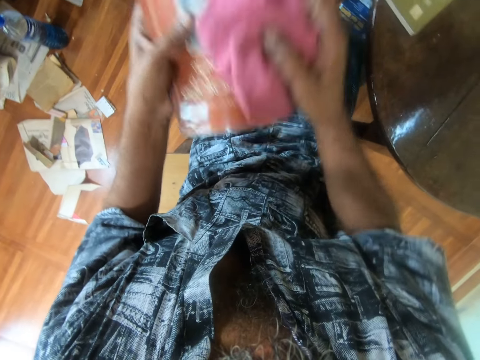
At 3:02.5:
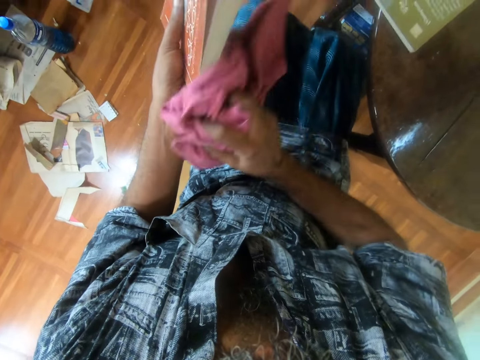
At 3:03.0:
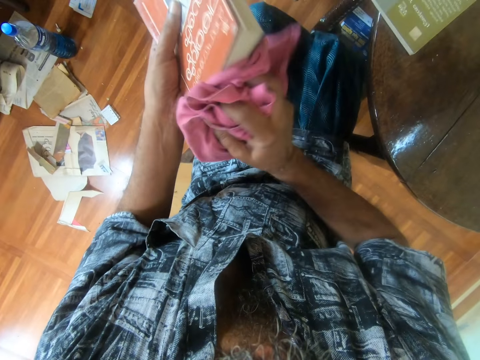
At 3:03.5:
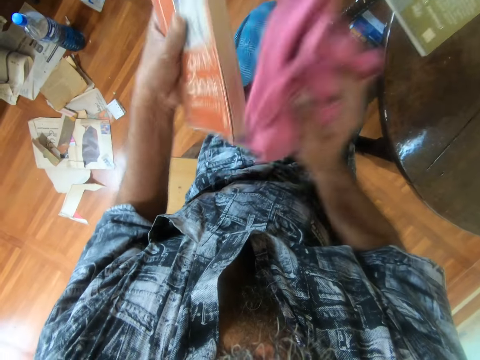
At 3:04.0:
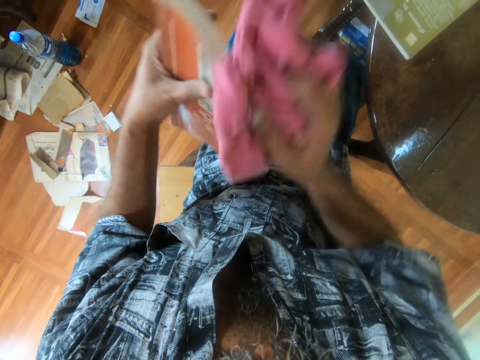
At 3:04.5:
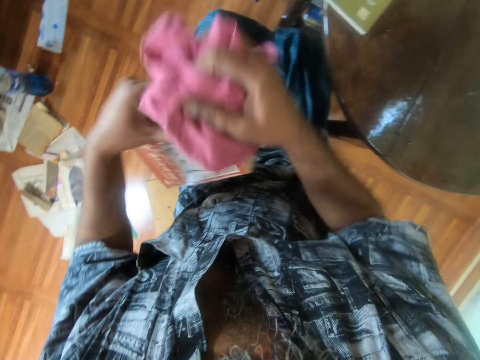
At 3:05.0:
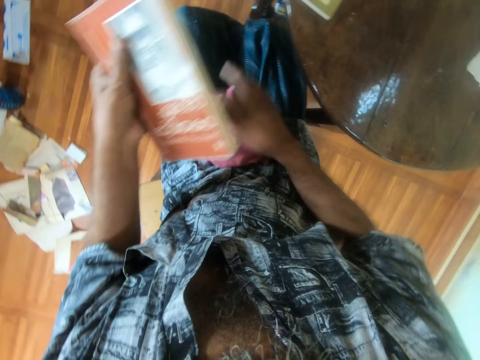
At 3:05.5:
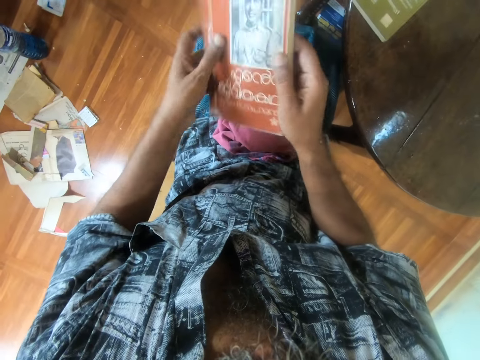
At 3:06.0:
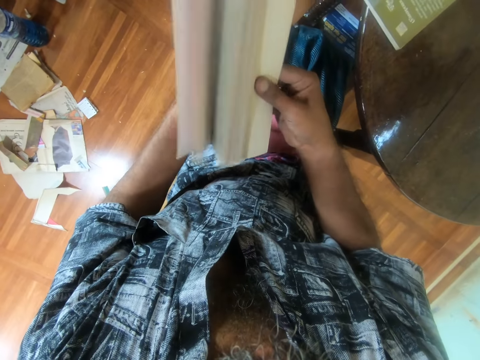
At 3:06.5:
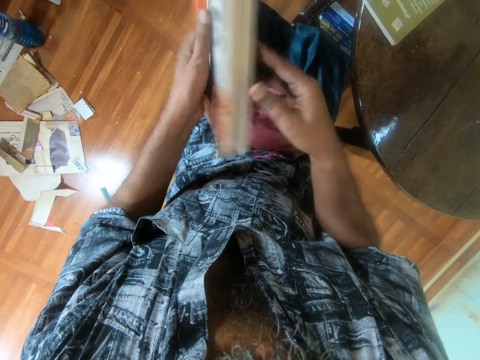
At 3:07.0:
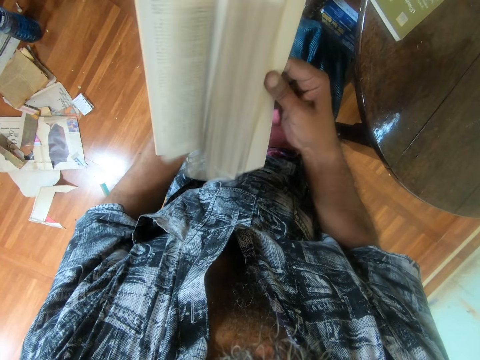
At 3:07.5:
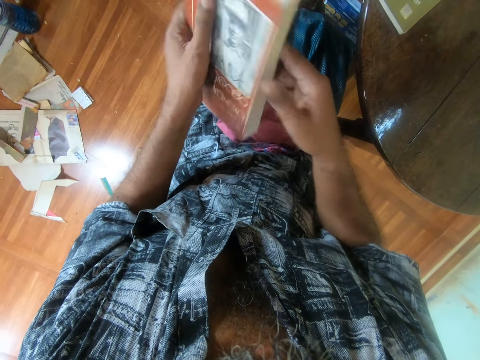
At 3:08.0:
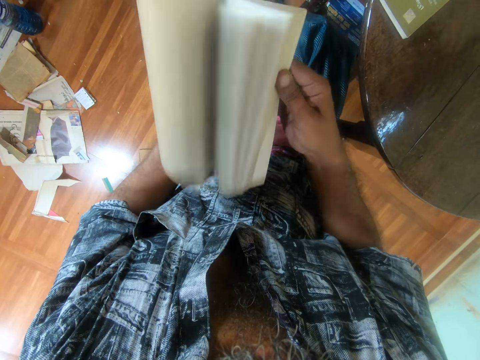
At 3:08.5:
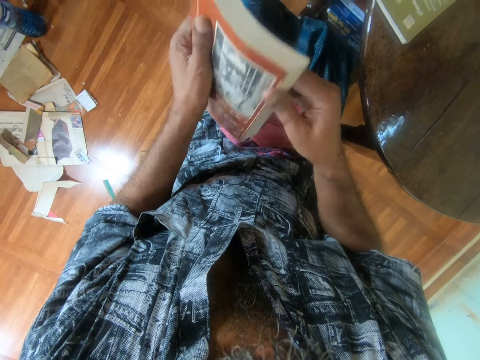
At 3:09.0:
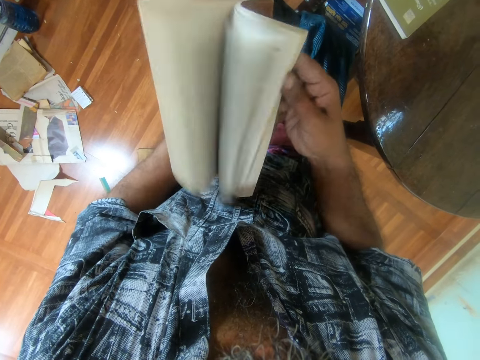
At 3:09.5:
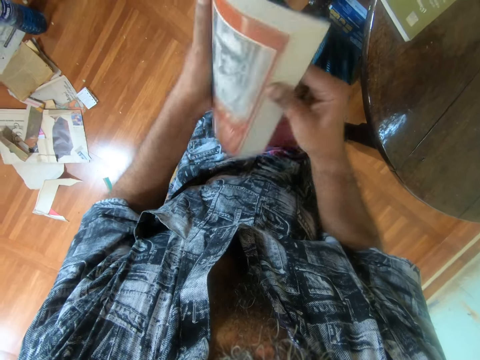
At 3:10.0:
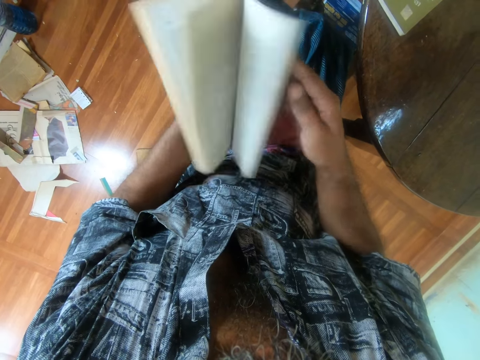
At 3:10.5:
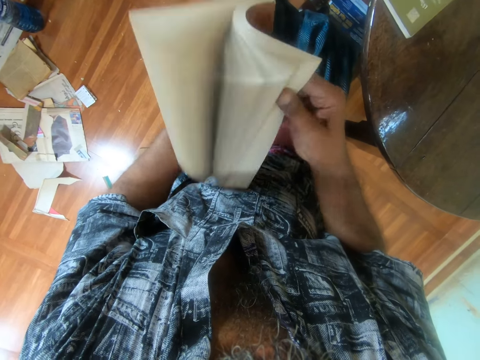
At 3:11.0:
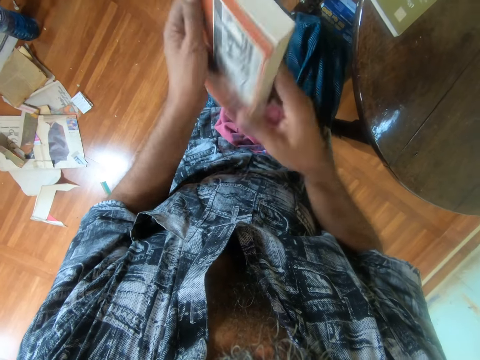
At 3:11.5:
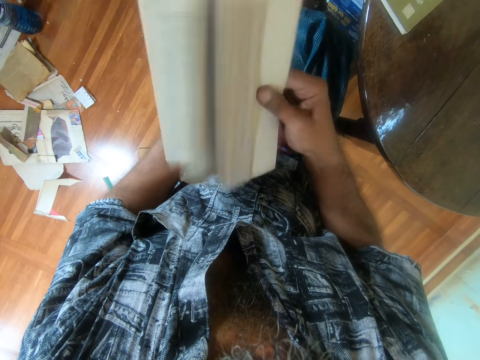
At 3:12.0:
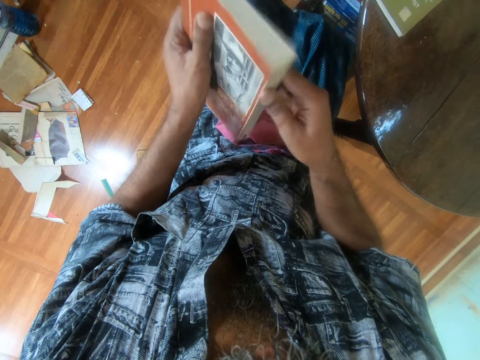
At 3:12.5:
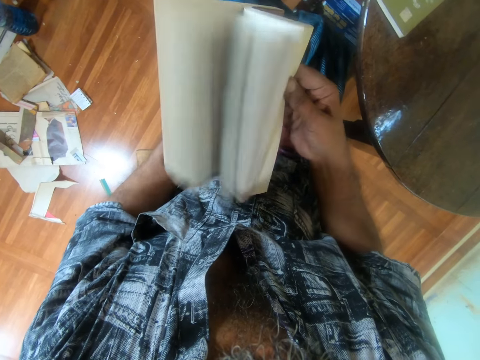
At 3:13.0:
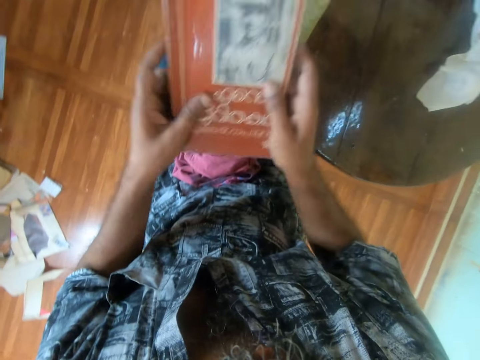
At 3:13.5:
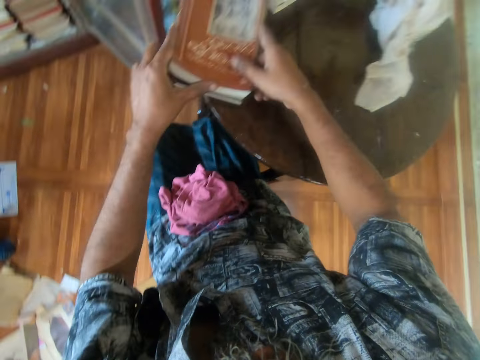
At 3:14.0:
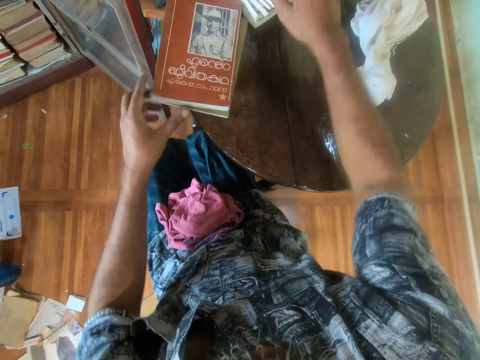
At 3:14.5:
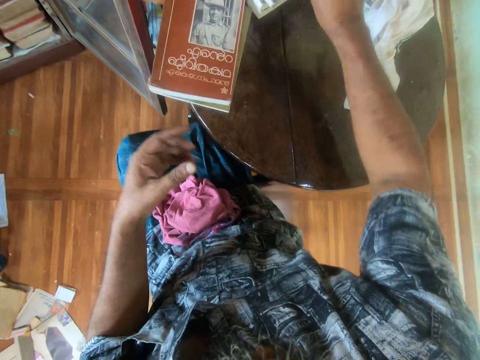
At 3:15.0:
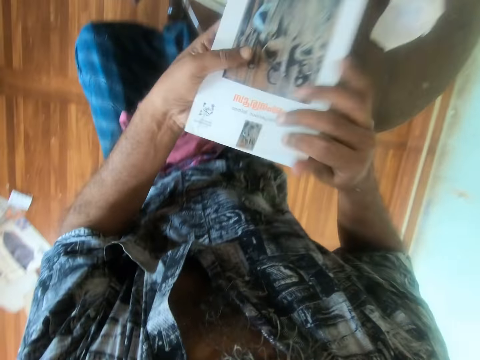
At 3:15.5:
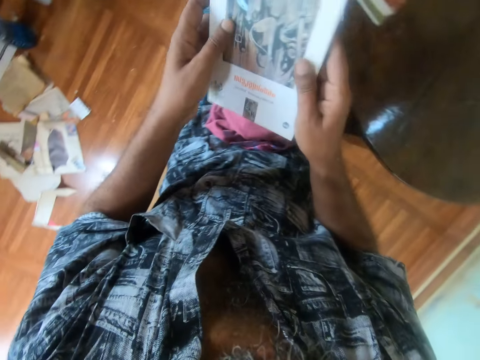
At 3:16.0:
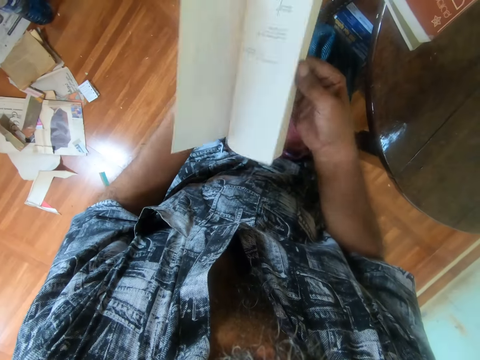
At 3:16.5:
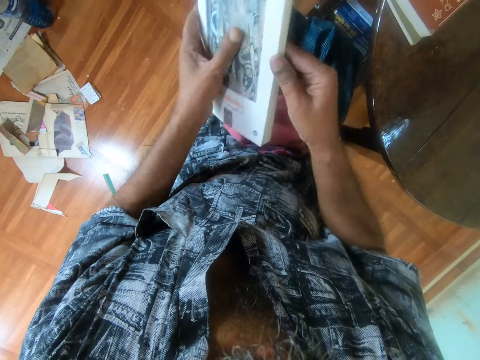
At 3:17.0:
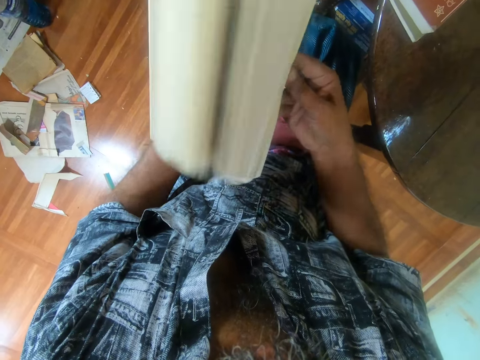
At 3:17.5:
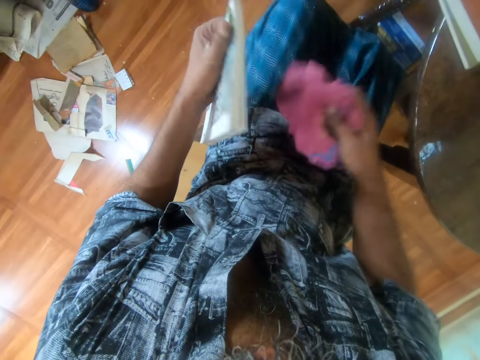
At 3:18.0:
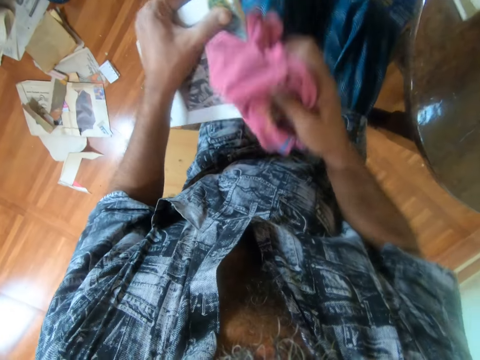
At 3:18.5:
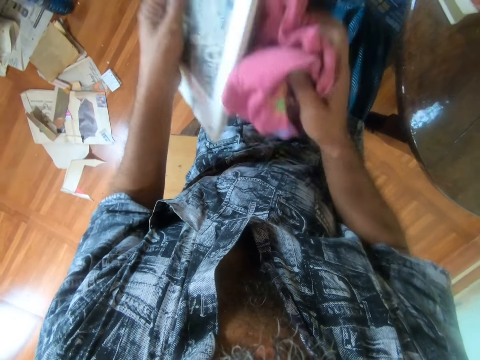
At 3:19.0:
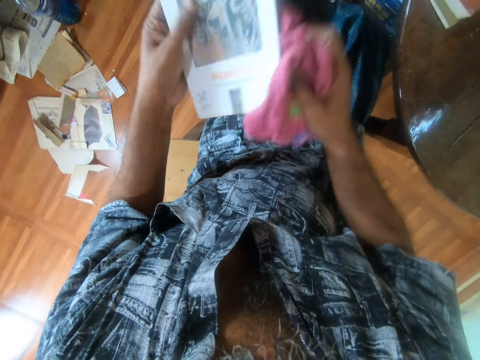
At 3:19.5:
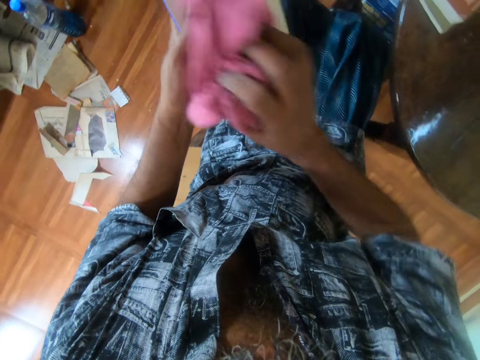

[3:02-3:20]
The camera wearer puts down the wiper on the lap. They peruse through the book. They open the book. They place the book on the book on the table. They pick up a book from the pile. They peruse through the book. They open the book. They pick up the wiper on the lap. They wipe the book.

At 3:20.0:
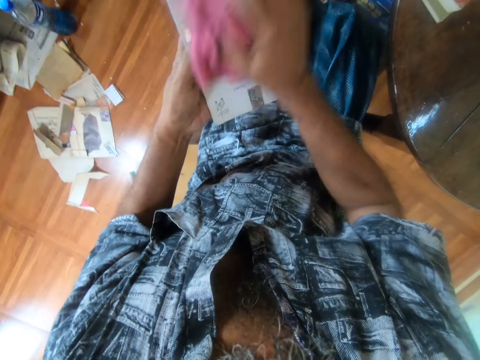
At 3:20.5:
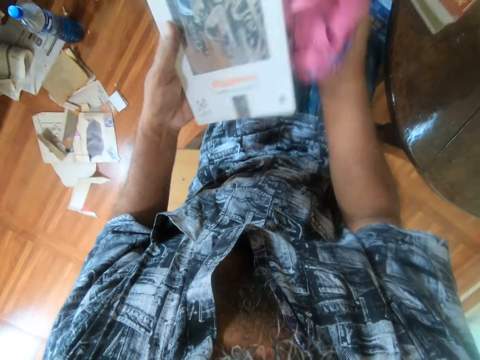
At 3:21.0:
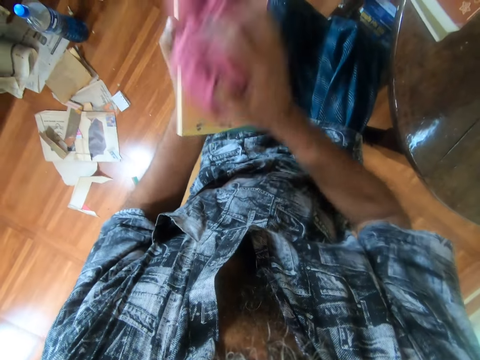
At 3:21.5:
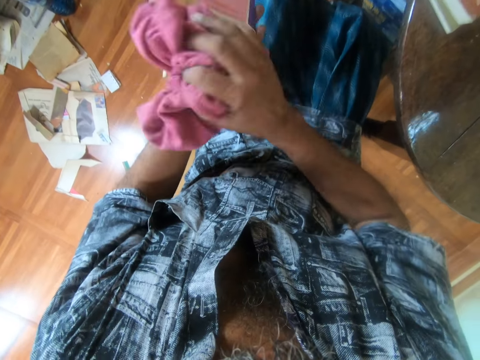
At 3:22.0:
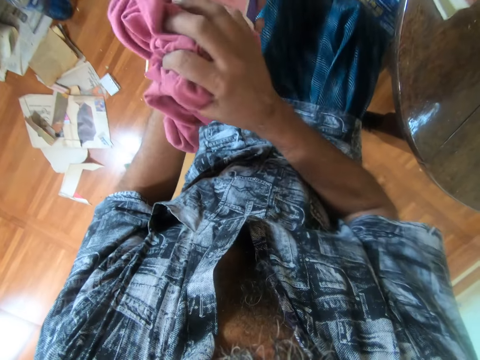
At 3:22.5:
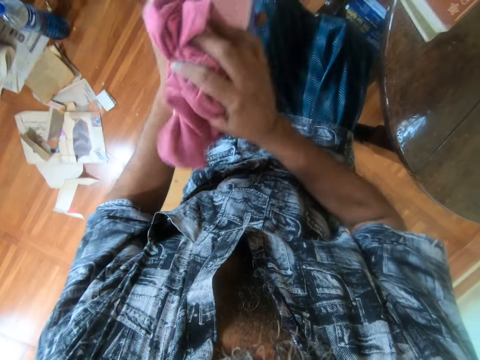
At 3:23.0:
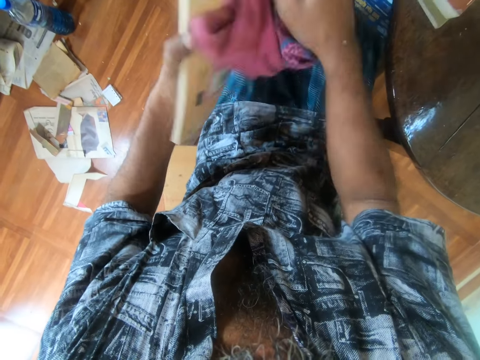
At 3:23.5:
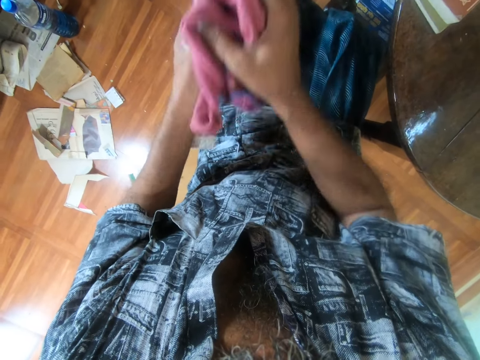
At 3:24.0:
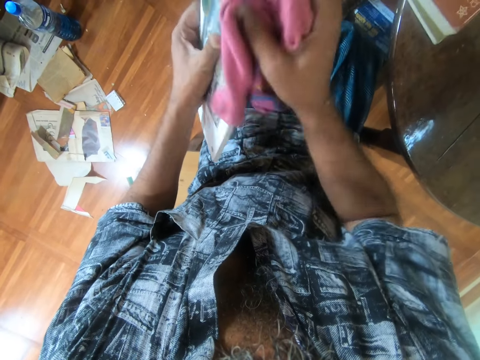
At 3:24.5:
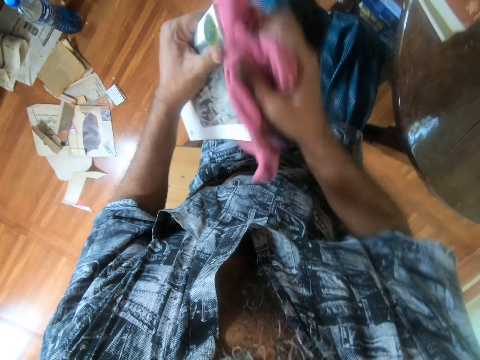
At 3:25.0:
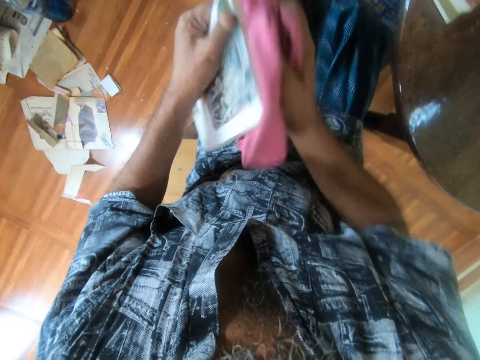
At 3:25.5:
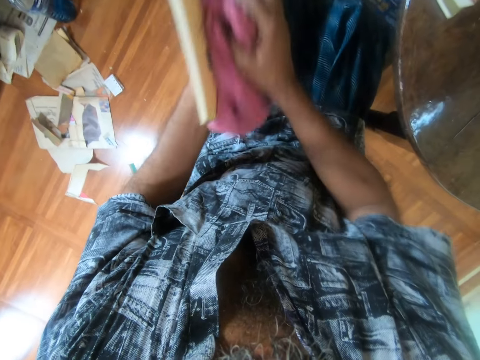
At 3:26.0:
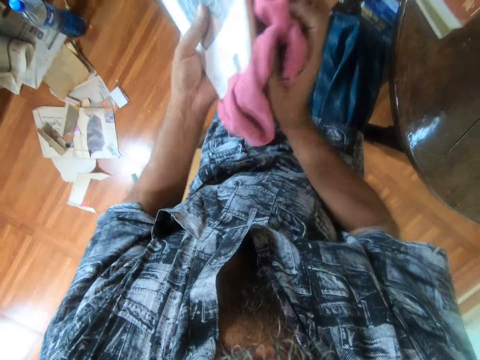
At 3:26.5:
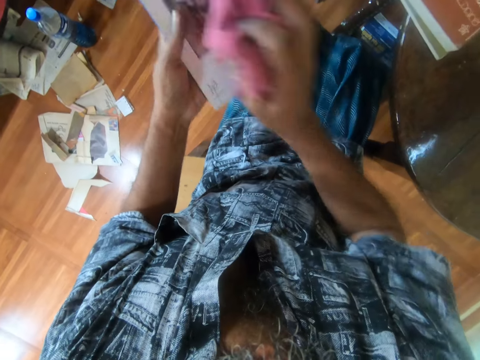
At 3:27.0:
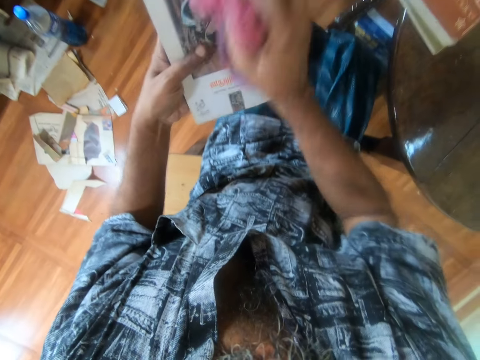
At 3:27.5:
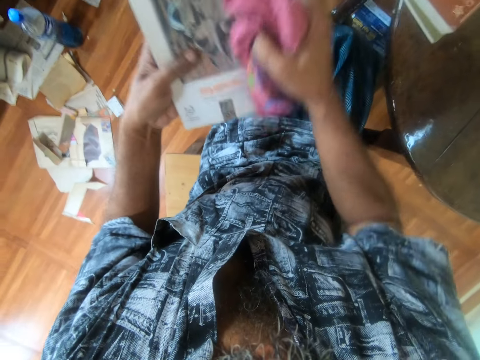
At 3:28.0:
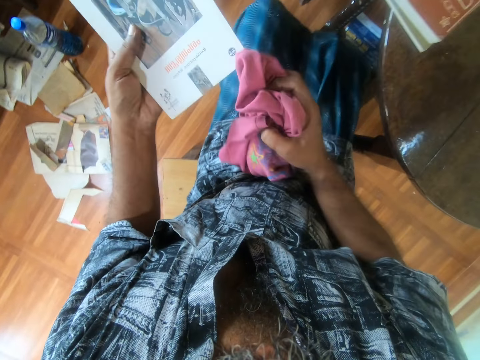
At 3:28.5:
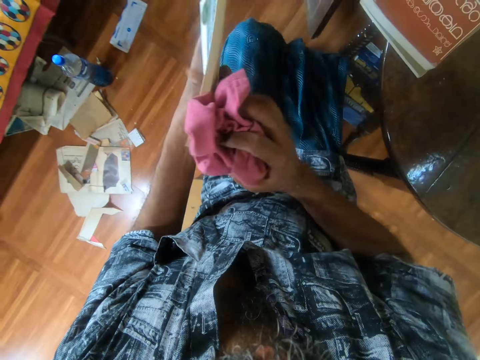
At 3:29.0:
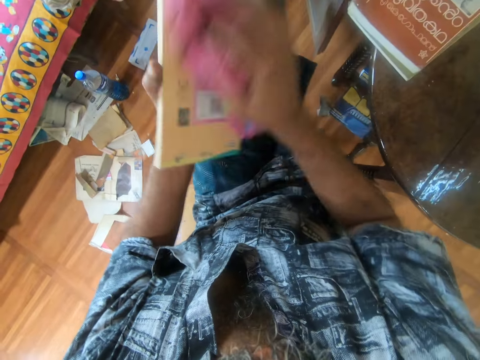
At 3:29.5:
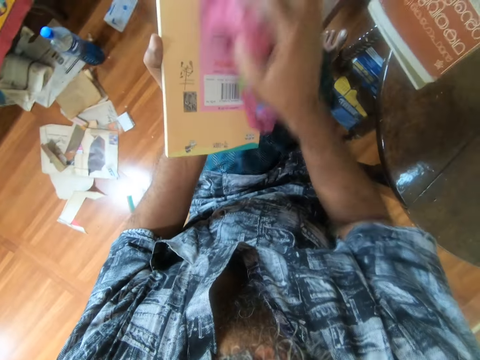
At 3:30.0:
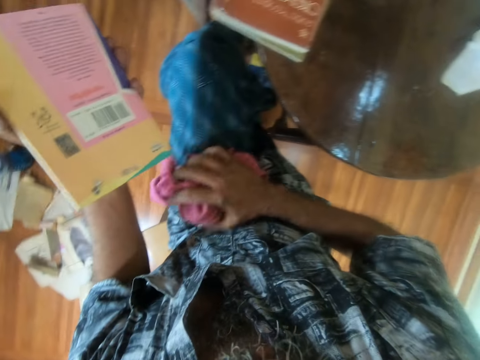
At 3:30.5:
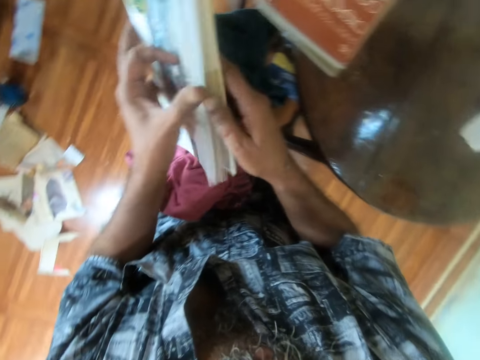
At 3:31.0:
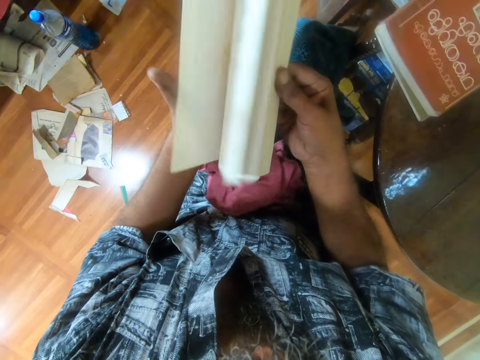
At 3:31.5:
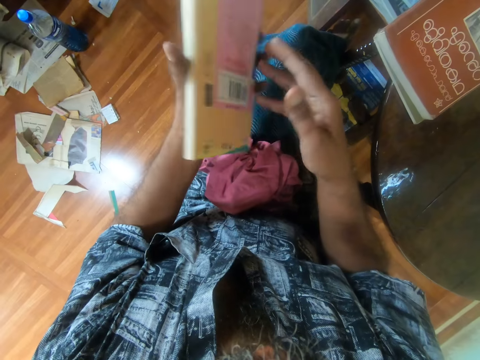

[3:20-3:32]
The camera wearer puts down the wiper on the lap. They peruse through the book. They open the book.
